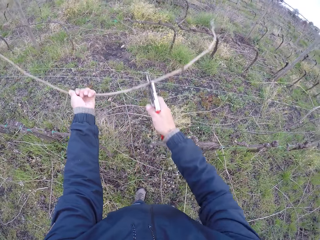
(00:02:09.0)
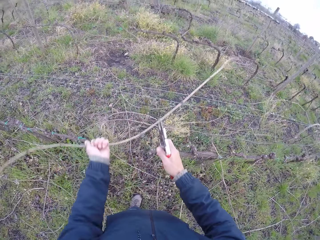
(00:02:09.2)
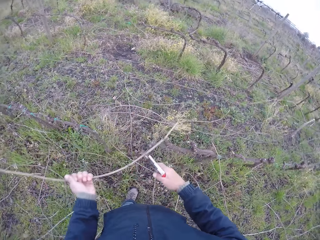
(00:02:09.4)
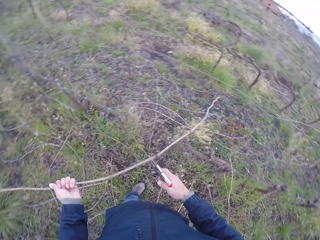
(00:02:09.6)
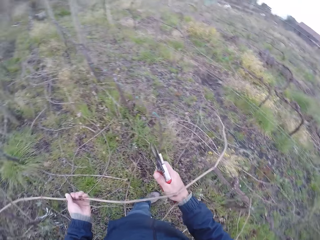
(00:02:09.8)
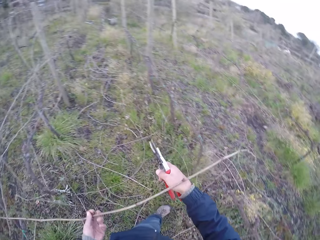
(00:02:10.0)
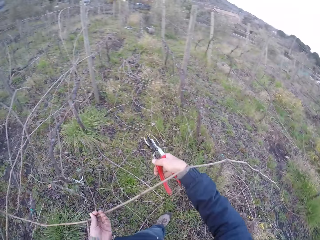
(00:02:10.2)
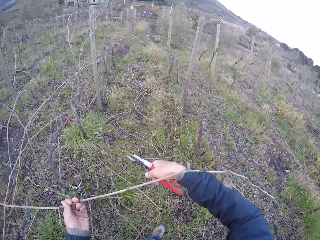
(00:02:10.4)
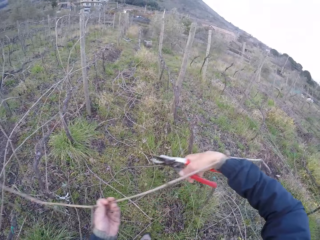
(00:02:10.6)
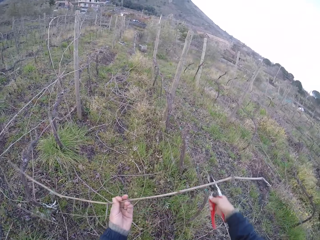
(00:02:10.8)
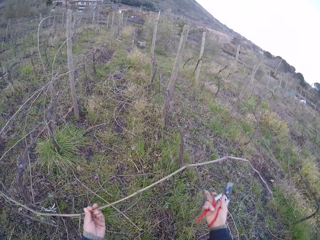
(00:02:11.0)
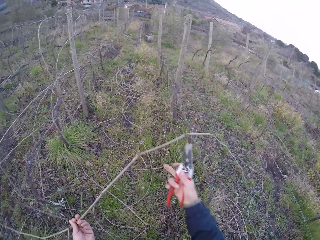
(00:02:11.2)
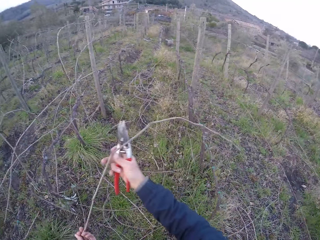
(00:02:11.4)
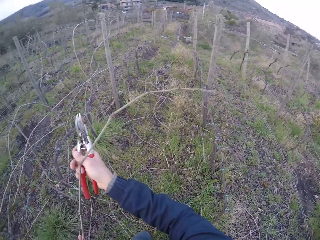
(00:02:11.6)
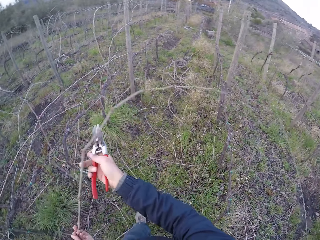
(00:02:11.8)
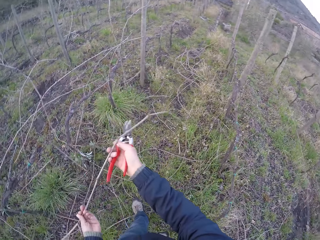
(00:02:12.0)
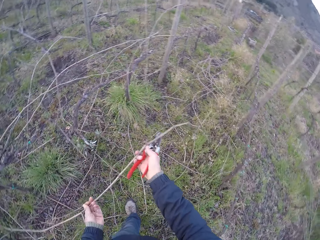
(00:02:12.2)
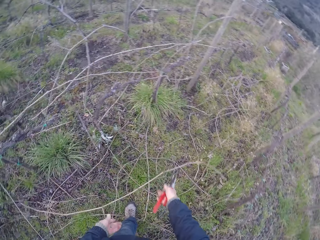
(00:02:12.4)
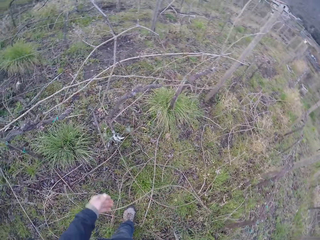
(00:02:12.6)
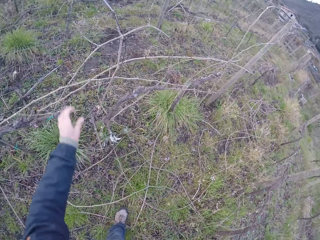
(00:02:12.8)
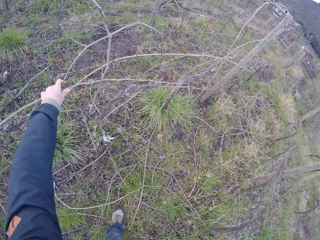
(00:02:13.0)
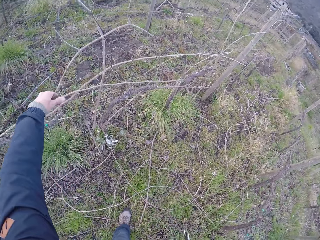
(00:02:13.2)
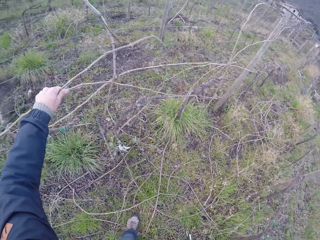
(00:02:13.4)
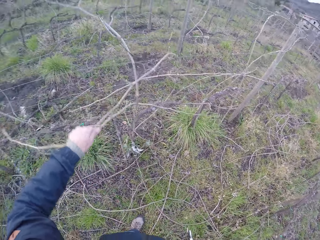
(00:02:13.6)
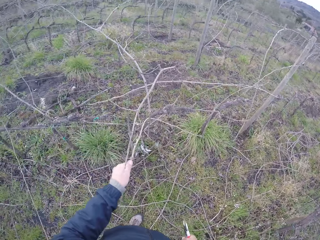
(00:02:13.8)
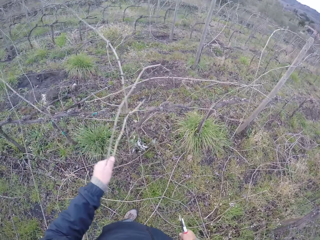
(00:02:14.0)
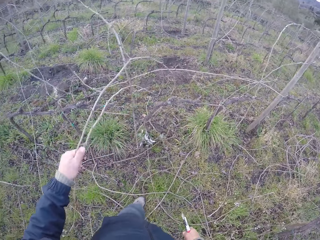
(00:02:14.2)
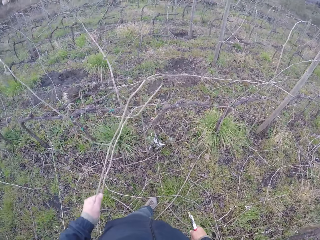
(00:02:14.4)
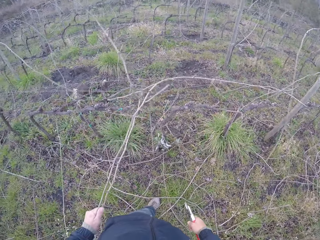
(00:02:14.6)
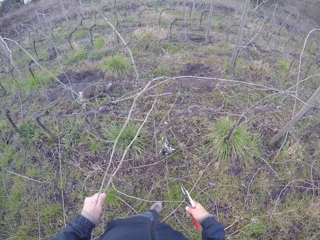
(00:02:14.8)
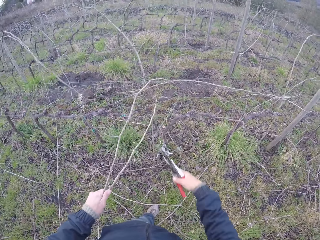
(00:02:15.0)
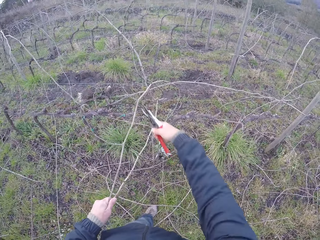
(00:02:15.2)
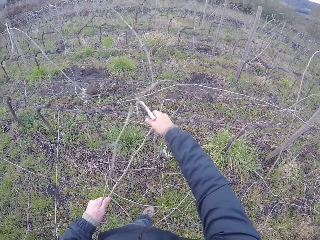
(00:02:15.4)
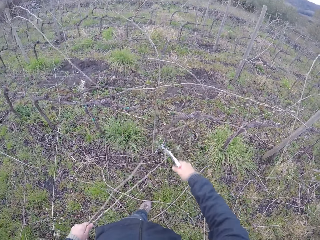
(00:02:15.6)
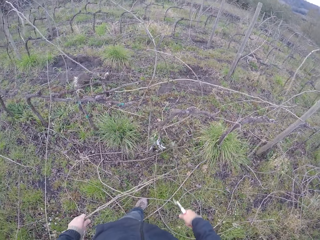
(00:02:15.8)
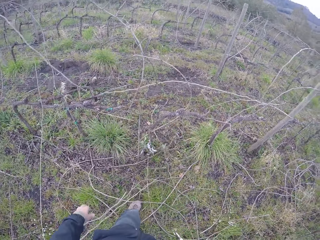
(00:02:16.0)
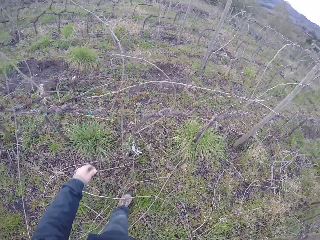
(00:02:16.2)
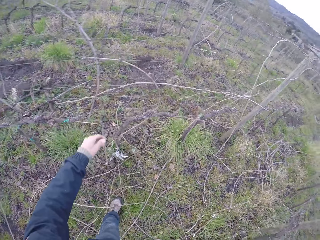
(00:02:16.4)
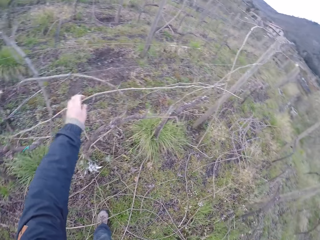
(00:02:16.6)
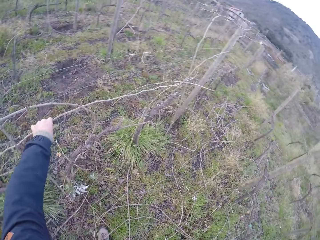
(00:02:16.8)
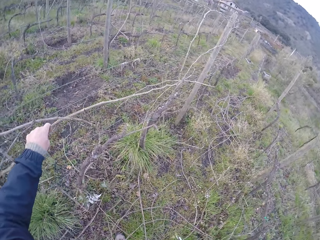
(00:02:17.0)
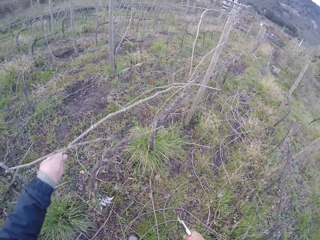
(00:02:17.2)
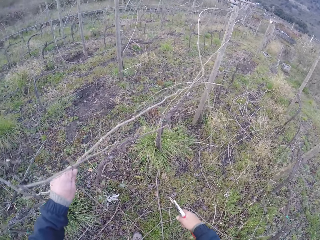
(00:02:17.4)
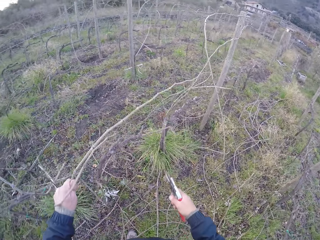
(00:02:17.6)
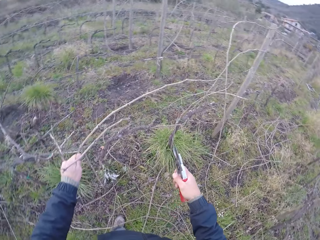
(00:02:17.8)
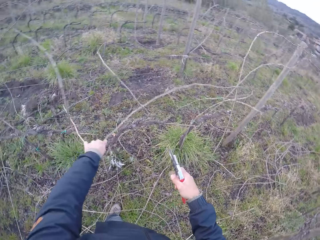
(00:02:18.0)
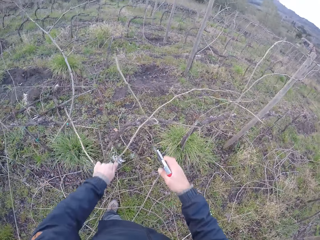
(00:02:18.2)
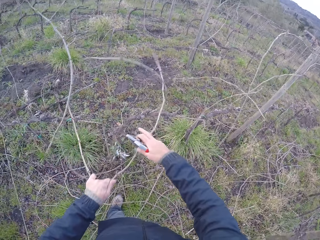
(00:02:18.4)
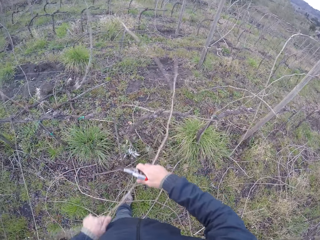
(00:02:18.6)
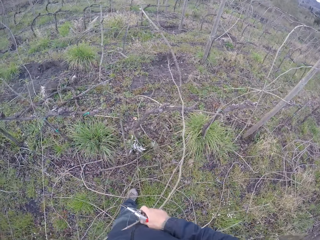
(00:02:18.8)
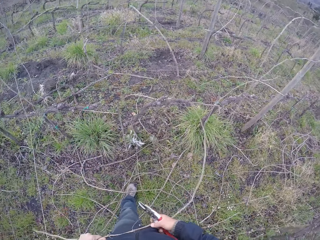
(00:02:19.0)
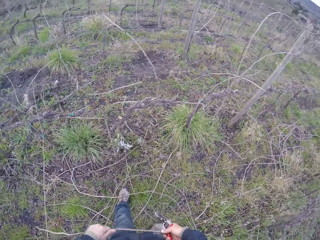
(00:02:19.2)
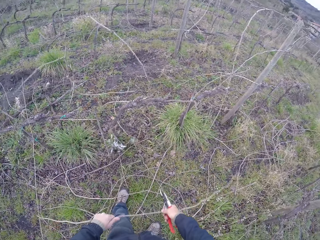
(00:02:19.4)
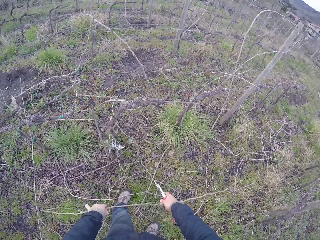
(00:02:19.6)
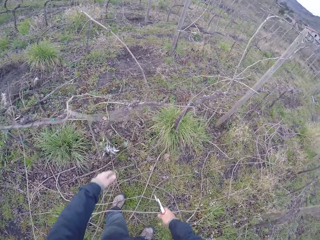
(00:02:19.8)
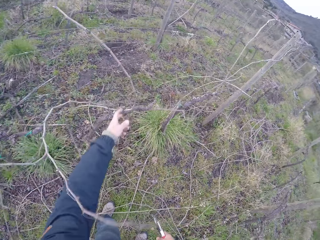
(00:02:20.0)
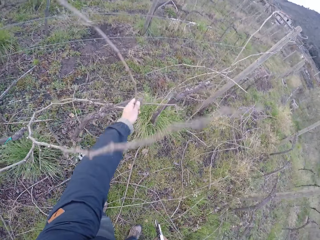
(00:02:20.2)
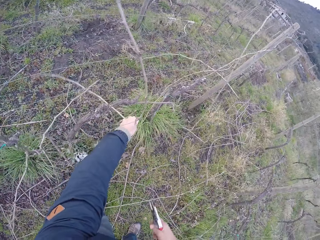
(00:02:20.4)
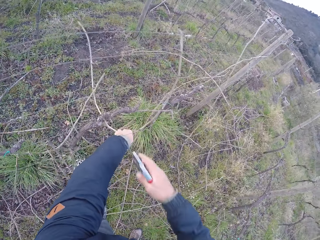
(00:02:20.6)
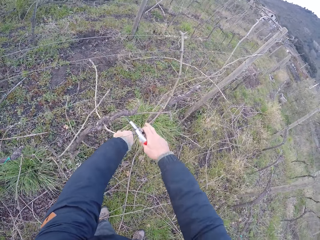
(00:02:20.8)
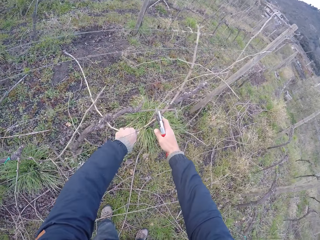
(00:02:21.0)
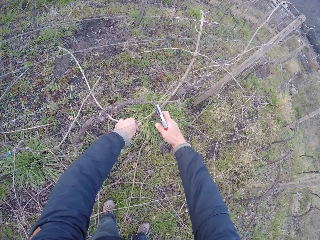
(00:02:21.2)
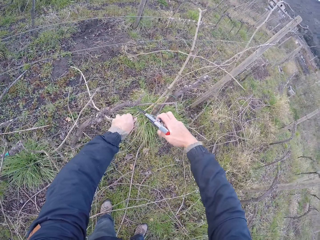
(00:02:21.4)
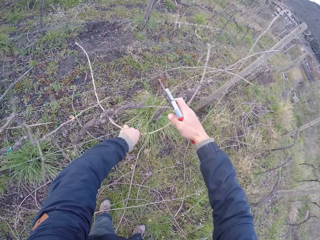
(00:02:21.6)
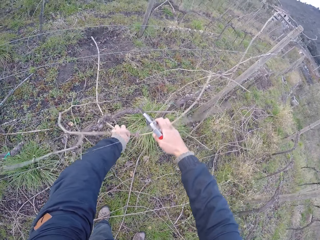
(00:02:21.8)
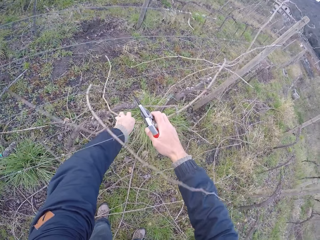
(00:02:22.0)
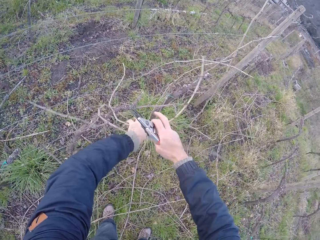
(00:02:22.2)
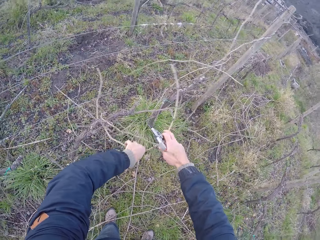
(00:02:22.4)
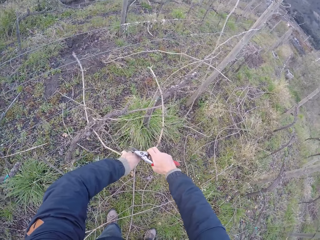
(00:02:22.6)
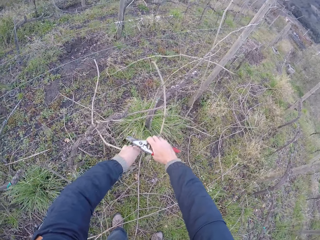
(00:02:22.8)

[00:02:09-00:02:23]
The camera wearer removes the stick from the barbed wire with his left hand and the pliers in his right hand. He drops the stick in both hands on the floor. He drags a stick in the barbed wire with his left hand. He cuts the stick with the pliers in his right hand. He drops the stick in his left hand on the floor. He drags a stick in the barbed wire with his left hand. He drops the stick in both hands on the floor. He drags a stick in the barbed wire with both hands.

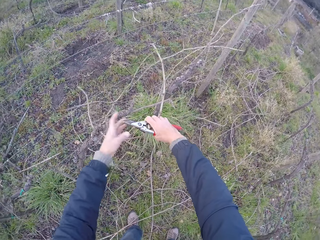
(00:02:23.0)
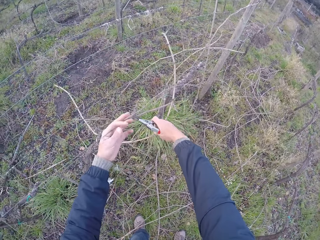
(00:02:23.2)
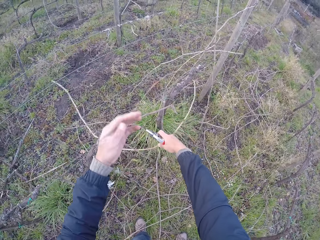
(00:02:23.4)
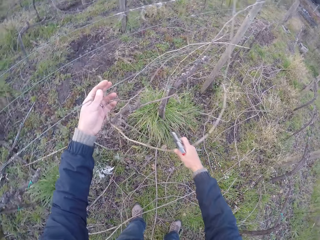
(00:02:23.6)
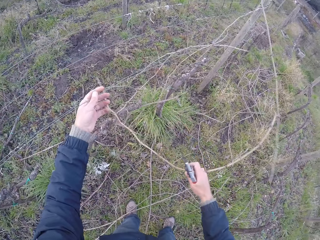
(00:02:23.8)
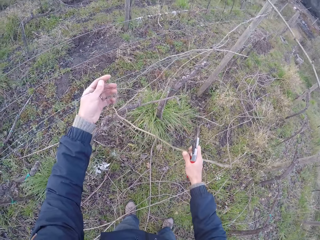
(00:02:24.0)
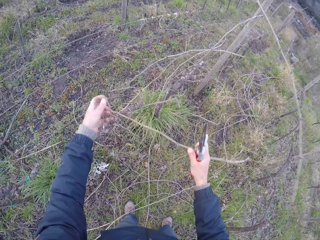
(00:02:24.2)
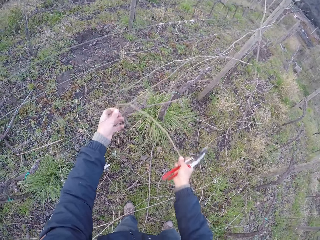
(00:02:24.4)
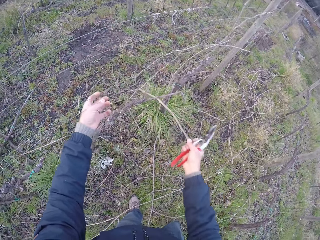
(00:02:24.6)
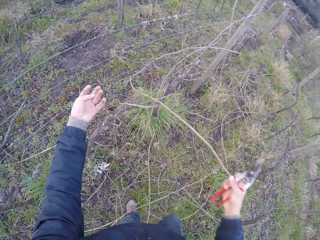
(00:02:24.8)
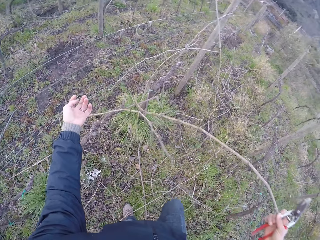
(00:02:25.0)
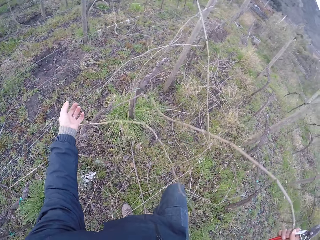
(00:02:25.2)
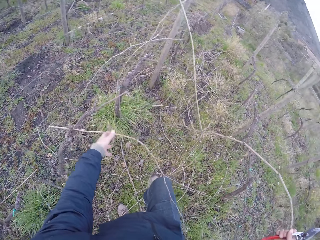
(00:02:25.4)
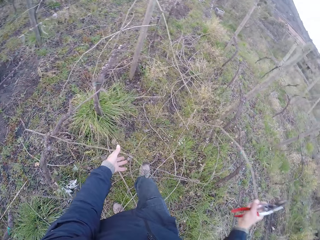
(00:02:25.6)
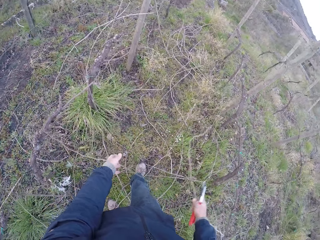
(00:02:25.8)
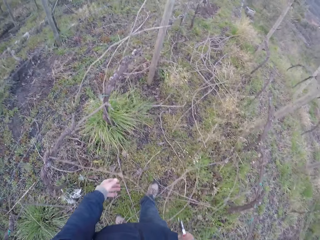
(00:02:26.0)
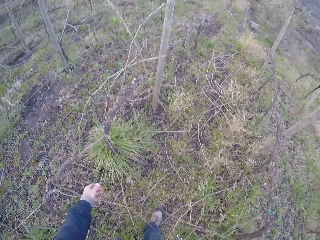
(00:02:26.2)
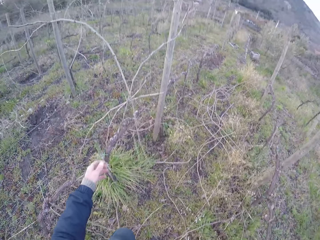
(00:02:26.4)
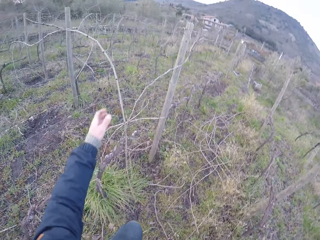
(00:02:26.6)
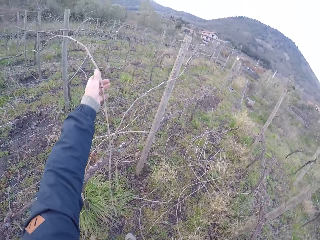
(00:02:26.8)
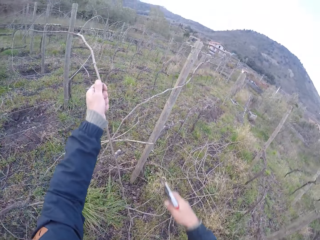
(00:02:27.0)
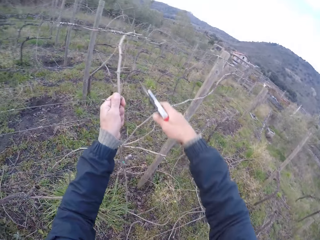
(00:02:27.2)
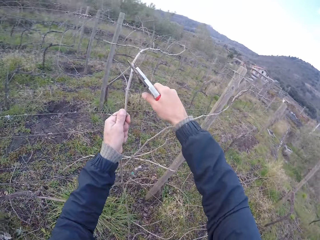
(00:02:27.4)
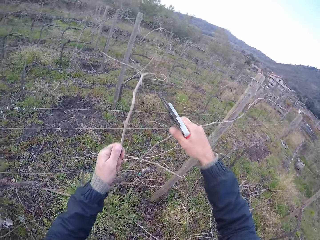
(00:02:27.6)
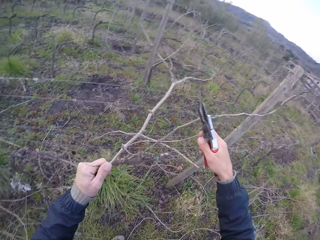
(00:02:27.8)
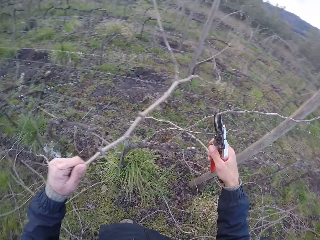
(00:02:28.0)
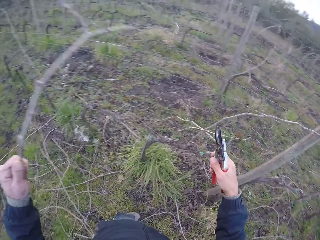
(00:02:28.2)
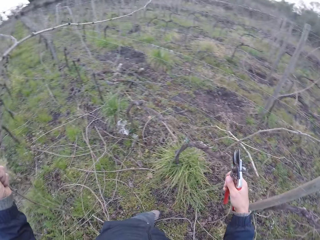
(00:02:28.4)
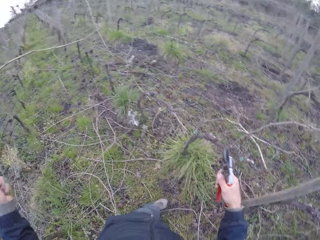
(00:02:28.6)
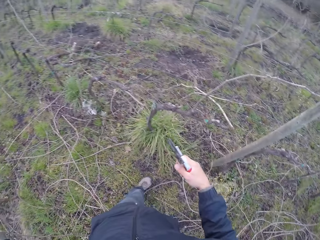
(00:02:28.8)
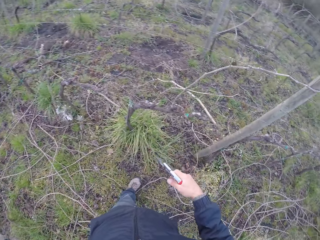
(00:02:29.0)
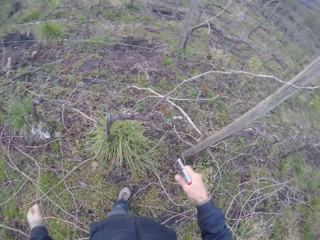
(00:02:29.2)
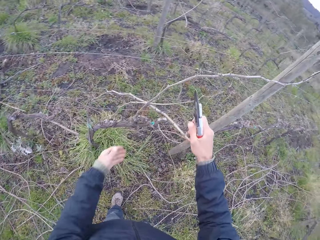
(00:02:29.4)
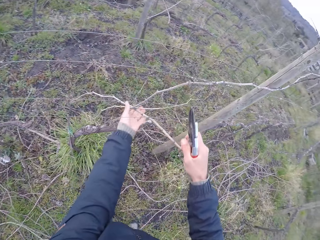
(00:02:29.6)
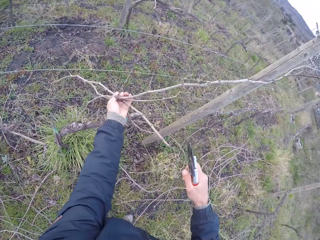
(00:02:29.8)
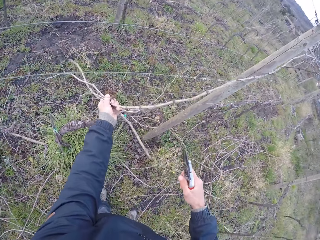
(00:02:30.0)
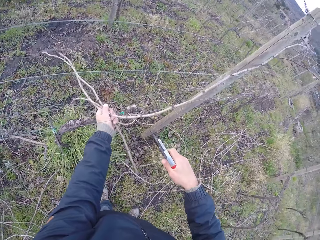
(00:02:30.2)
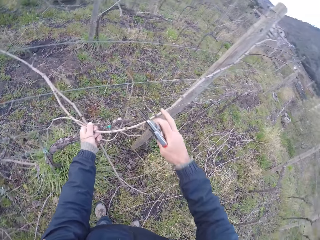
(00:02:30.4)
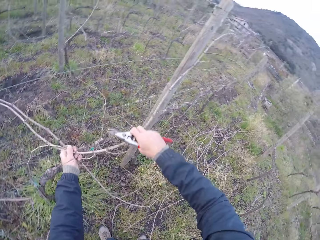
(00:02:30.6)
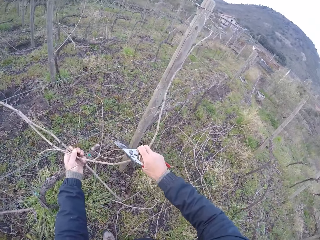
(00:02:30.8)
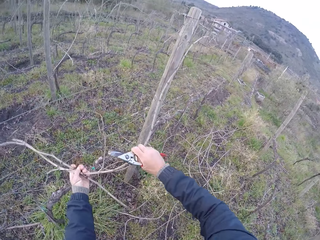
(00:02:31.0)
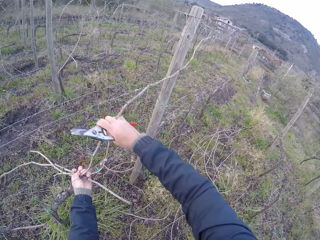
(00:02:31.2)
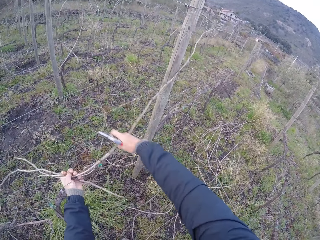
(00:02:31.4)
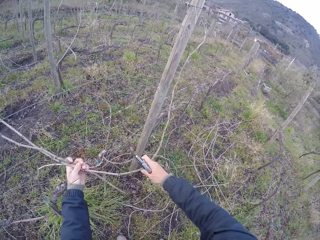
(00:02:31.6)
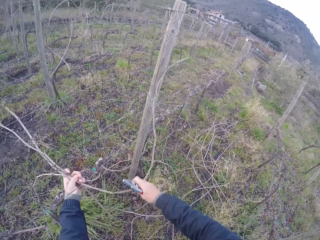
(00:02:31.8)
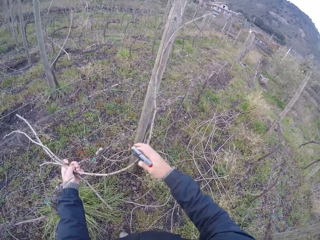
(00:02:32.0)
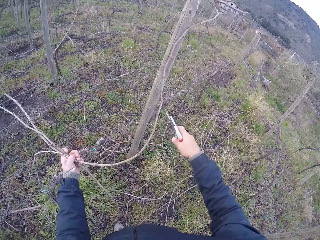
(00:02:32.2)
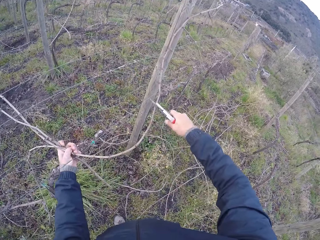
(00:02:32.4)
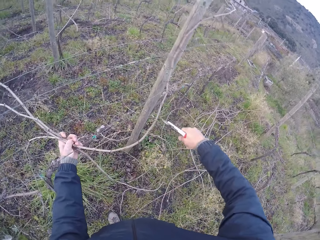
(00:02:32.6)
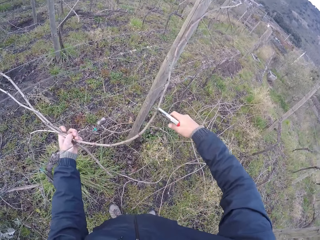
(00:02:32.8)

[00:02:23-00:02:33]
The camera wearer adjusts the barbed wire with his left hand. He drags a stick in the barbed wire with his right hand. He drags a stick in the barbed wire with his left hand. He cuts the branch of the stick with the pliers in his right hand. He drags some sticks in the barbed wire with both hands. He cuts the stick in the barbed wire with the pliers in his right hand.
